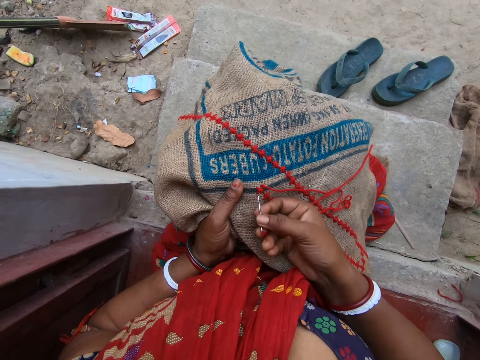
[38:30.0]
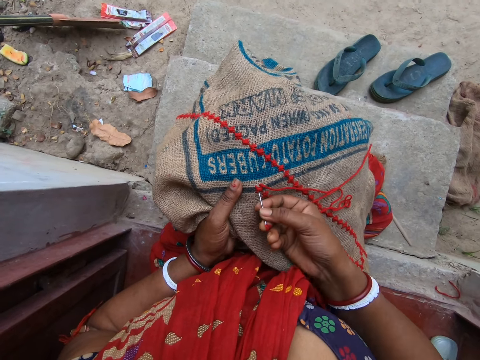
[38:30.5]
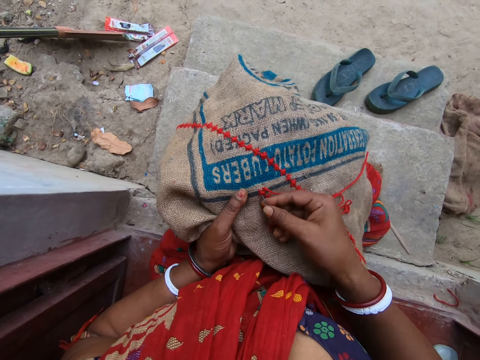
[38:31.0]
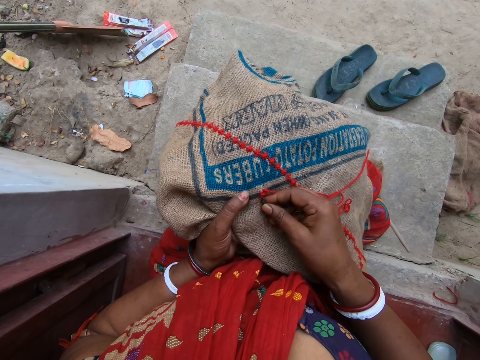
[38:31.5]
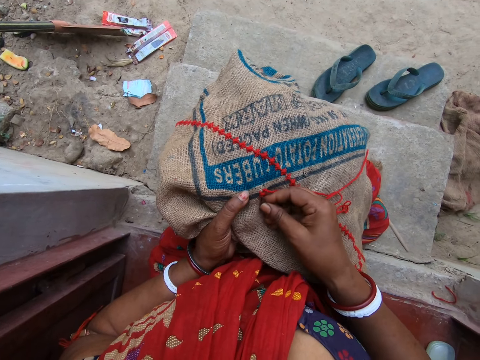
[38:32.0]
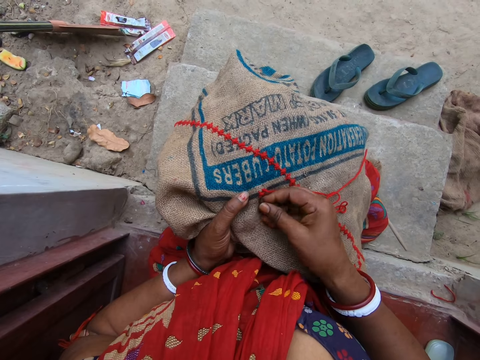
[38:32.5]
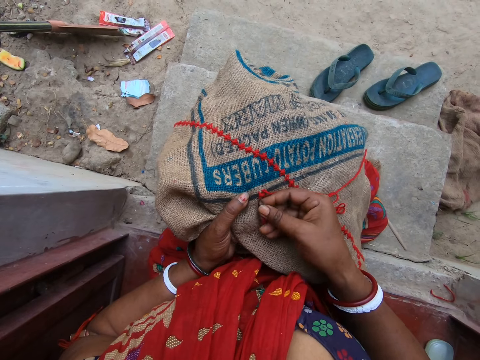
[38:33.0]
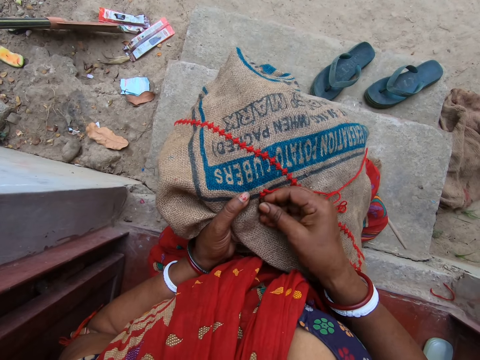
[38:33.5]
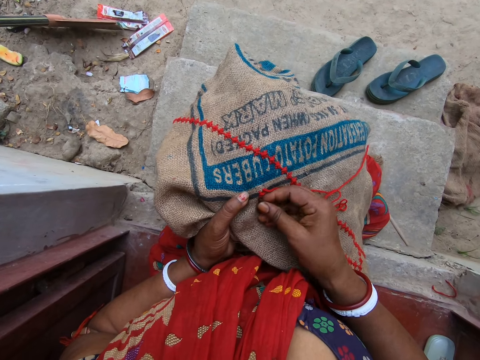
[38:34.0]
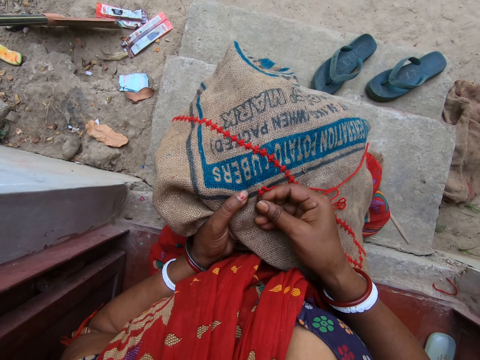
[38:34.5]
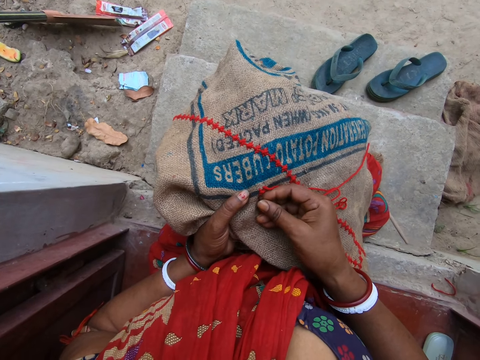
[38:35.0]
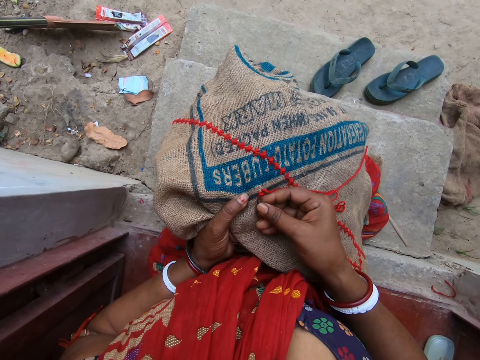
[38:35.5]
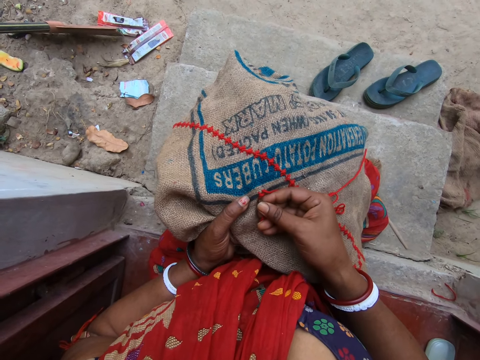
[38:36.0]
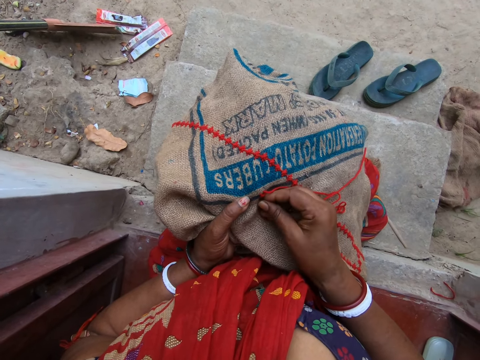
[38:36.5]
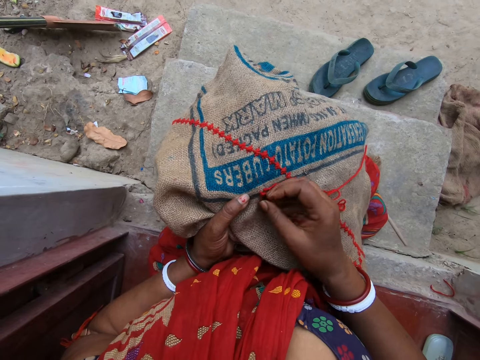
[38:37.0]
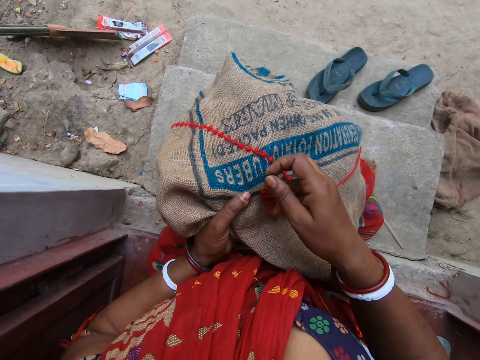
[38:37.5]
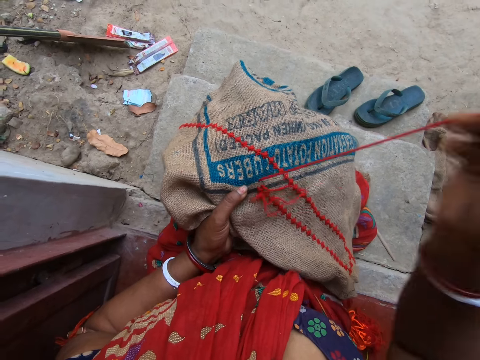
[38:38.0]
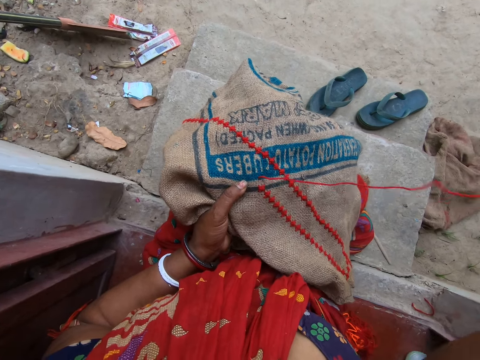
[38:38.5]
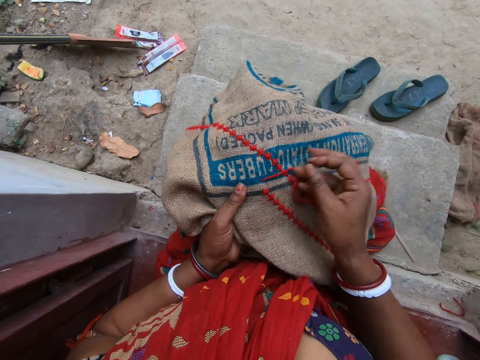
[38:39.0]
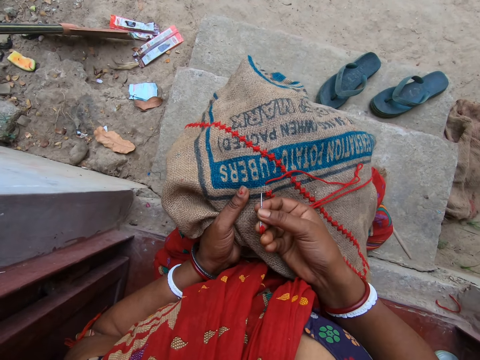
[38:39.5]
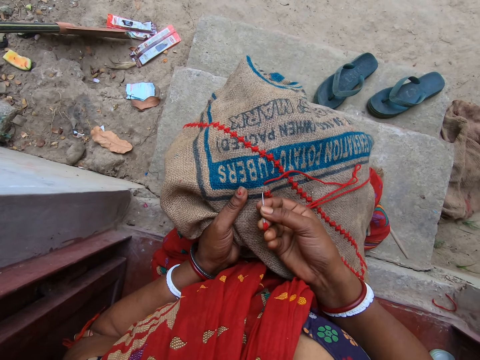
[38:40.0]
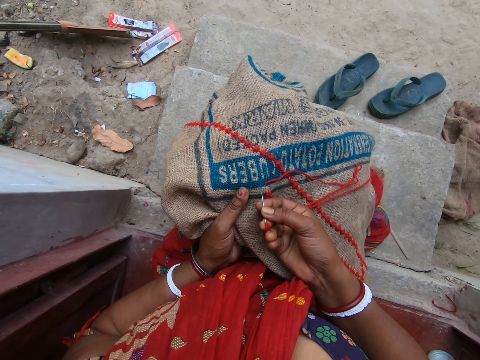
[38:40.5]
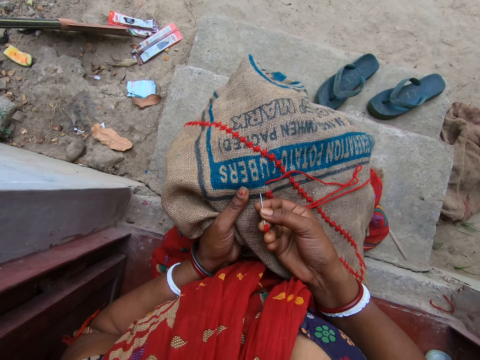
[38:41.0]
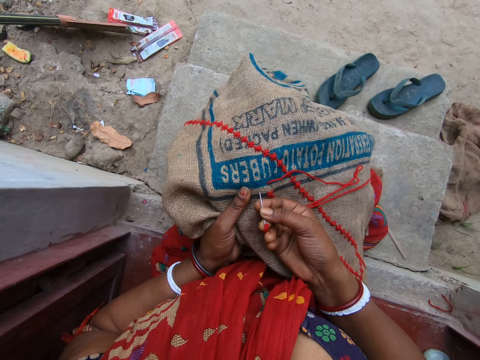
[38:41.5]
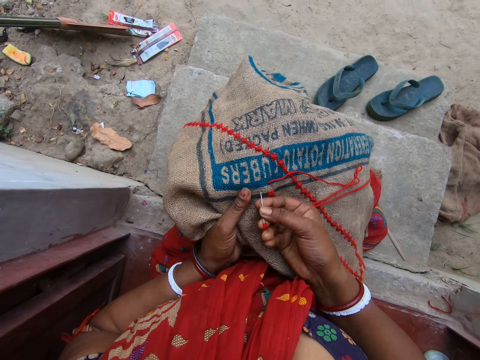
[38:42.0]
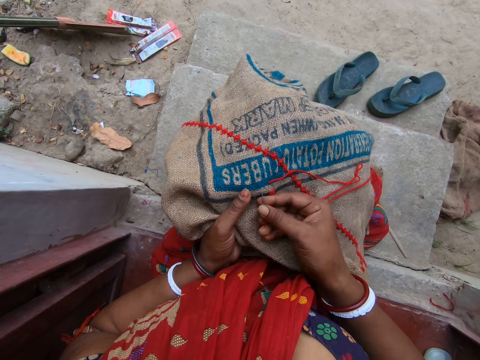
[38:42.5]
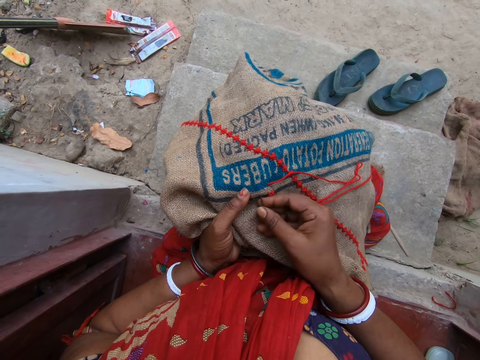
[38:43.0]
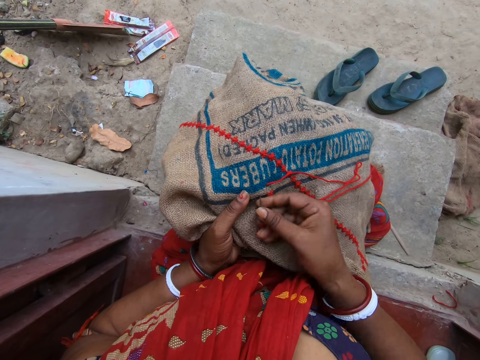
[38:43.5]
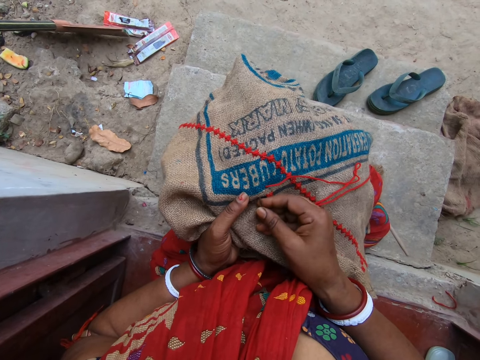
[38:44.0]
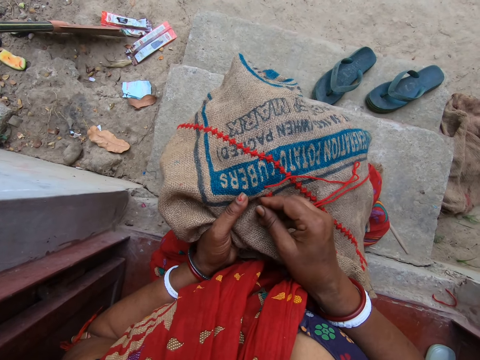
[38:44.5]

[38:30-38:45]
The camera wearer inserts the needle in her right hand in the jute sack on her lap. She pulls the needle from the jute sack on her lap with her right hand. She knits the sack. She moves the wool thread on the jute sack on her lap with her right hand. She talks to a man. She inserts the needle in her right hand in the jute sack on her lap.

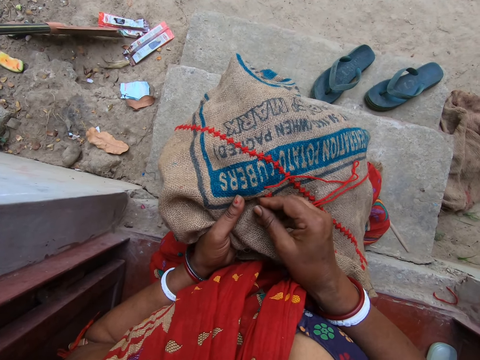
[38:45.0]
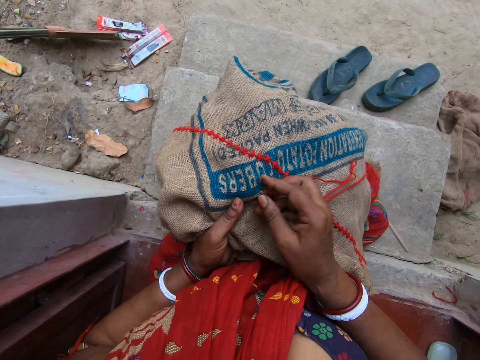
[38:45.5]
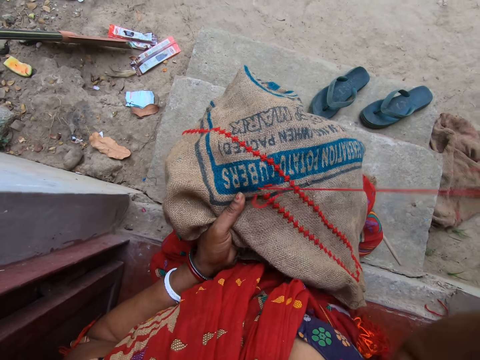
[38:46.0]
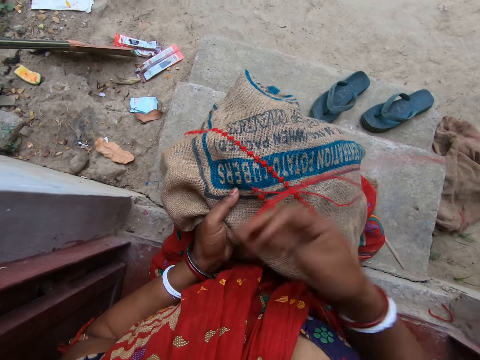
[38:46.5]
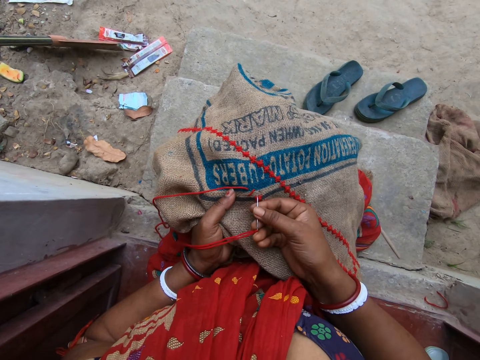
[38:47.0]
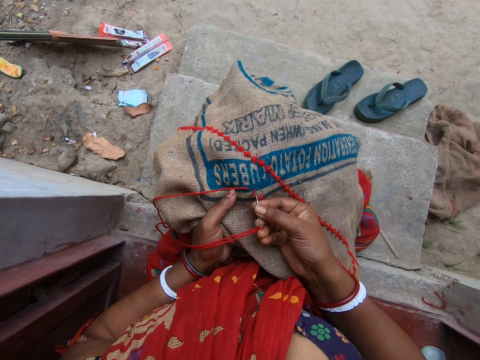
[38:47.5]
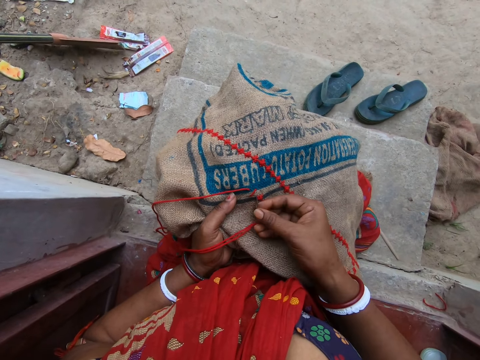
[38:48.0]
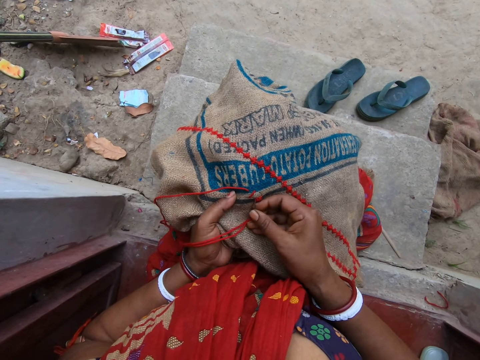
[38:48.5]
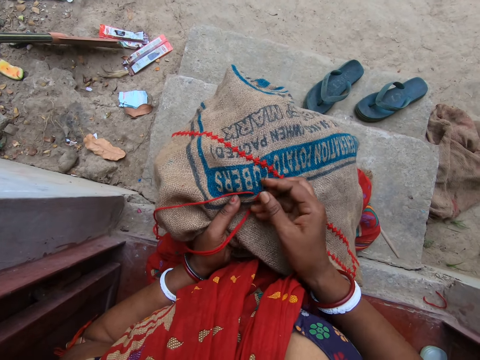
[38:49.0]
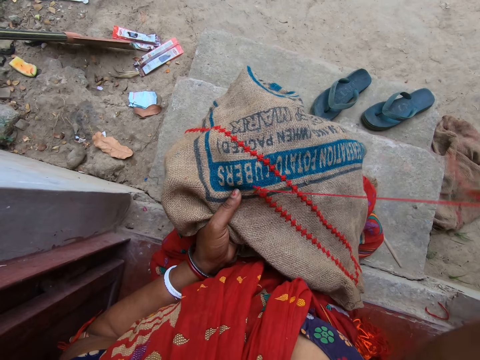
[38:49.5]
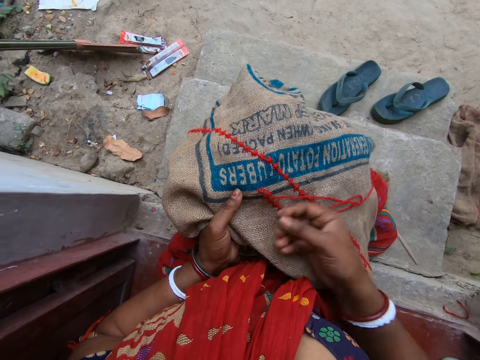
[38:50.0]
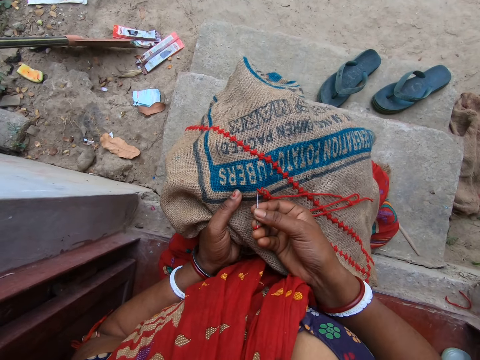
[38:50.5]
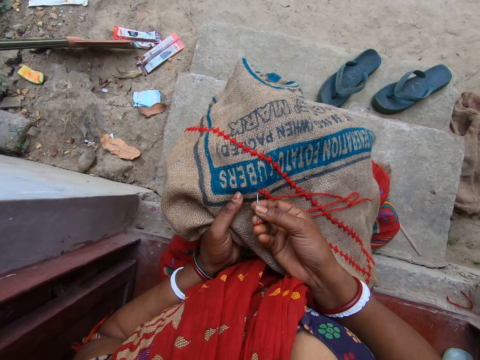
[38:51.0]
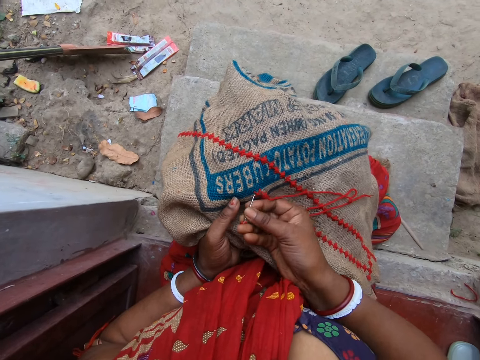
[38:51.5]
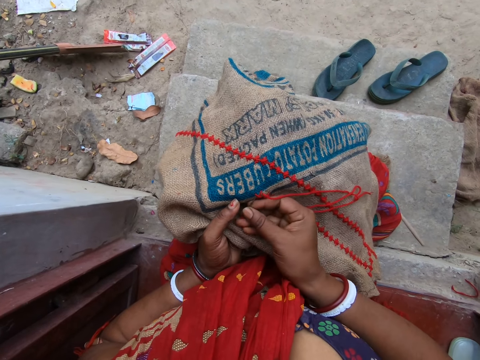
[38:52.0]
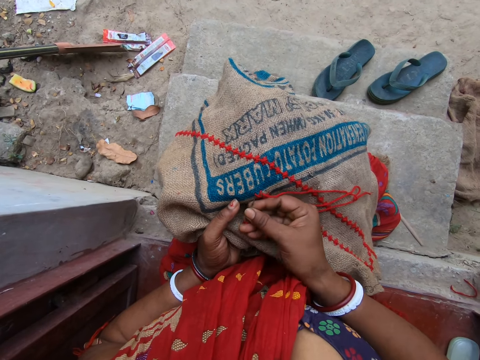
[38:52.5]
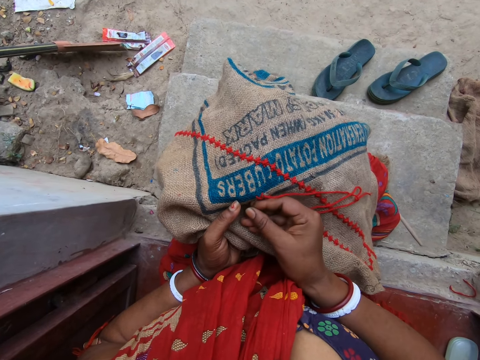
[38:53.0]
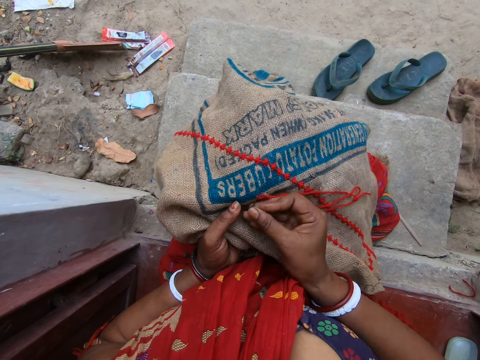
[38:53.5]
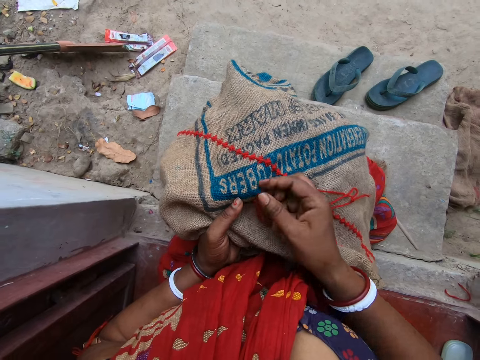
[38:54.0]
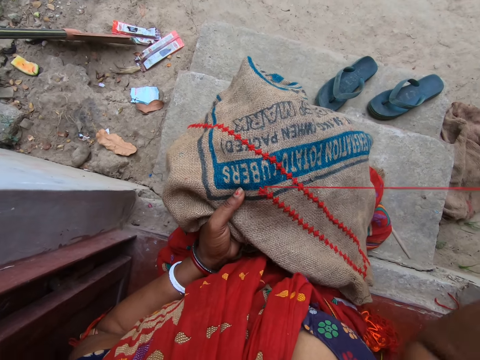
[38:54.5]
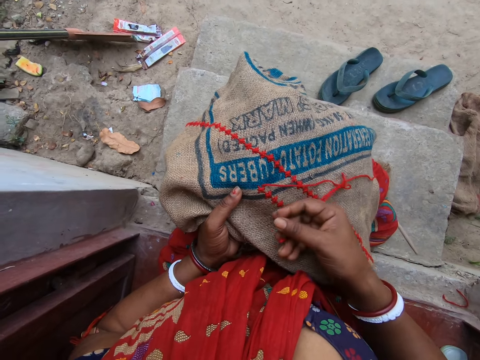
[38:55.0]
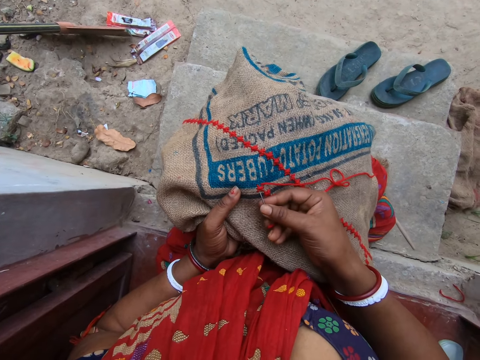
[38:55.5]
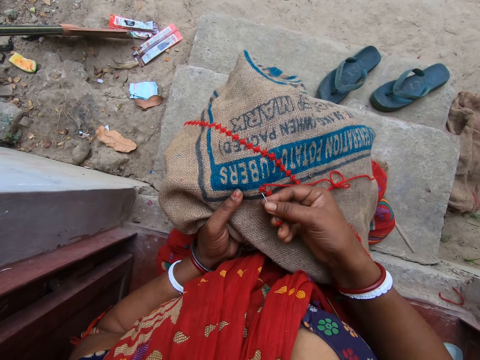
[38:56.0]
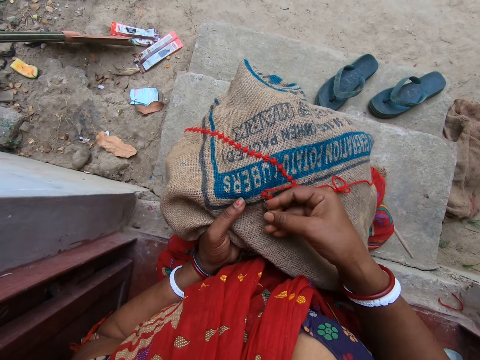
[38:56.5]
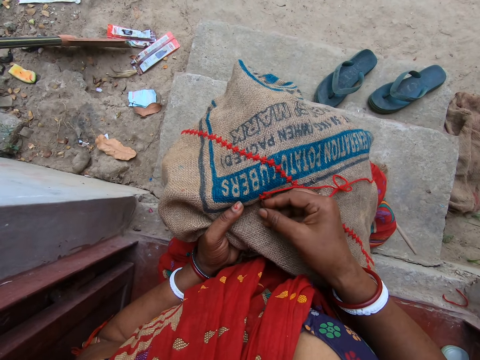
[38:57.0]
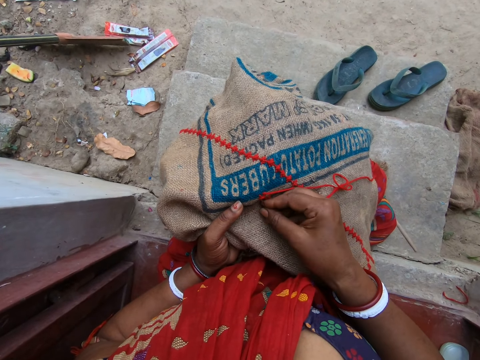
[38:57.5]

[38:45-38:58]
The camera wearer pulls the needle from the jute sack on her lap with her right hand. She swings the thread in her right hand. She inserts the needle in her right hand in the jute sack on her lap. She pulls the needle from the jute sack on her lap with her right hand. She knits the sack. She inserts the needle in her right hand in the jute sack on her lap. She pulls the needle from the jute sack on her lap with her right hand.
